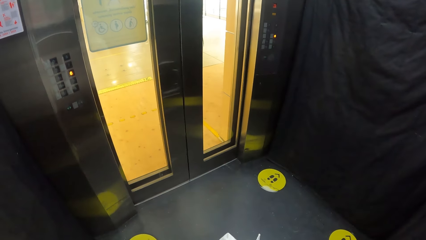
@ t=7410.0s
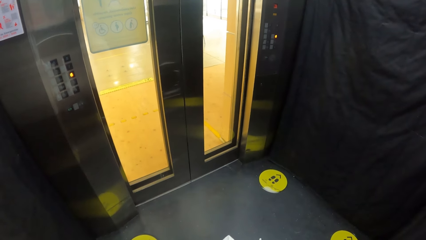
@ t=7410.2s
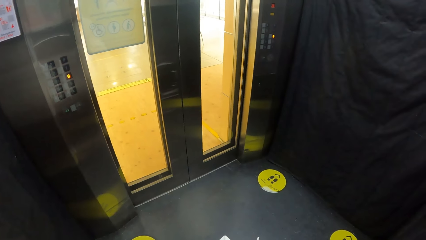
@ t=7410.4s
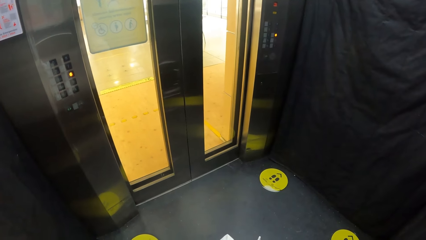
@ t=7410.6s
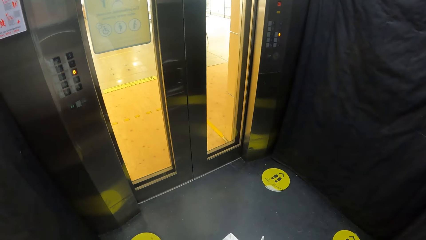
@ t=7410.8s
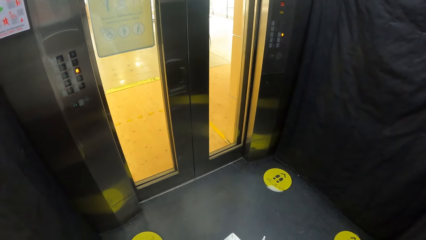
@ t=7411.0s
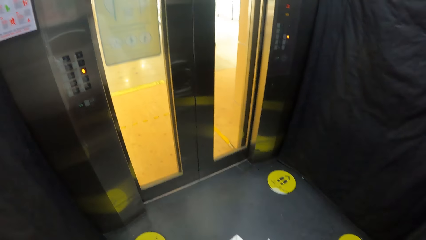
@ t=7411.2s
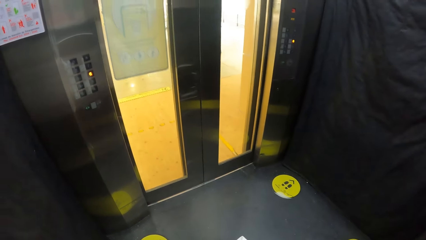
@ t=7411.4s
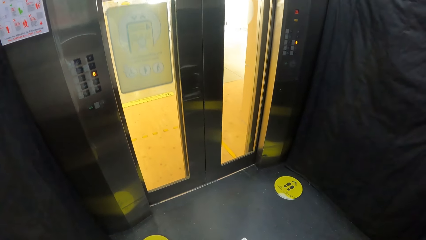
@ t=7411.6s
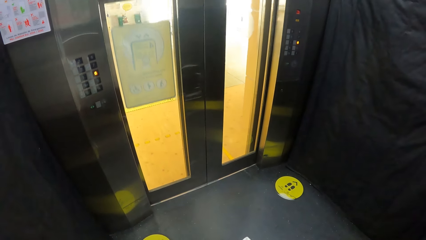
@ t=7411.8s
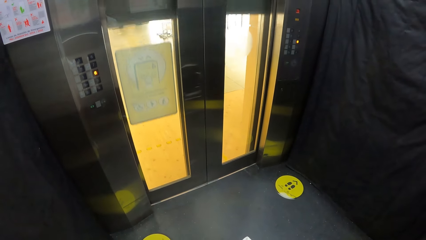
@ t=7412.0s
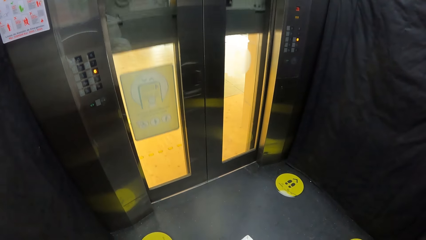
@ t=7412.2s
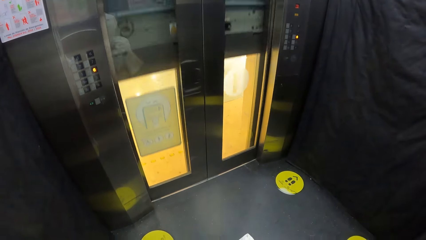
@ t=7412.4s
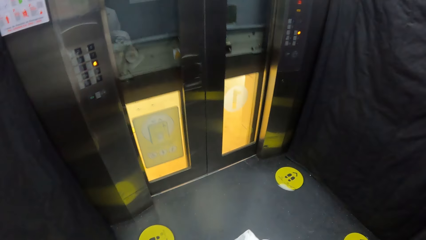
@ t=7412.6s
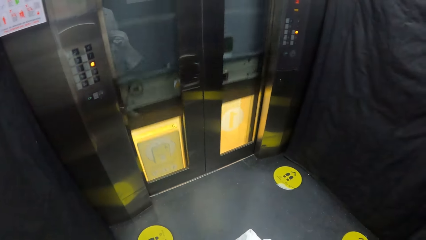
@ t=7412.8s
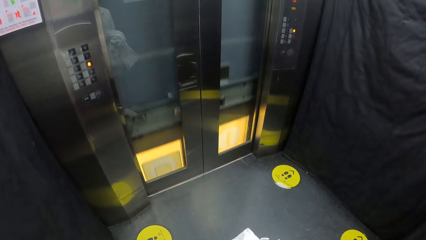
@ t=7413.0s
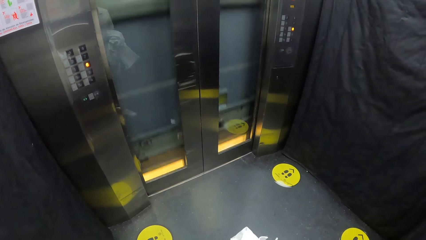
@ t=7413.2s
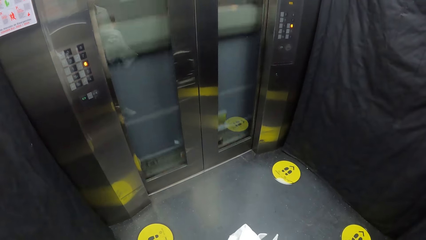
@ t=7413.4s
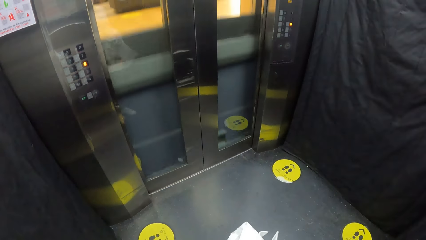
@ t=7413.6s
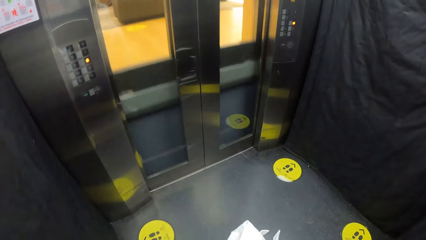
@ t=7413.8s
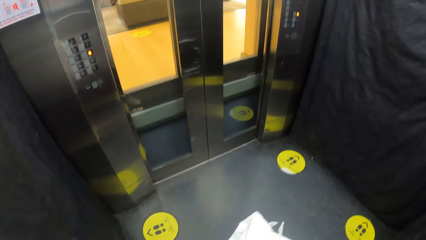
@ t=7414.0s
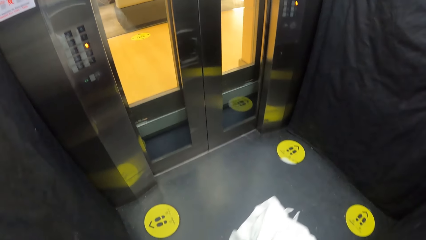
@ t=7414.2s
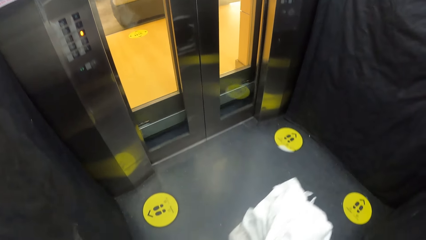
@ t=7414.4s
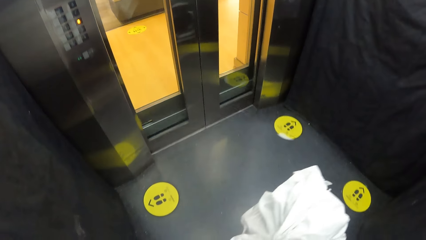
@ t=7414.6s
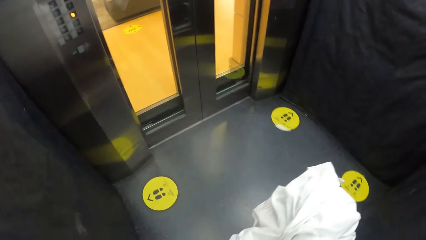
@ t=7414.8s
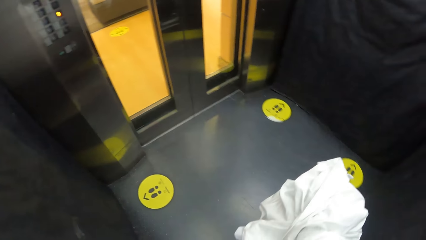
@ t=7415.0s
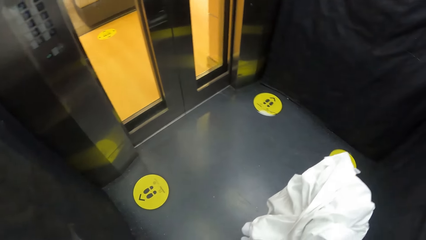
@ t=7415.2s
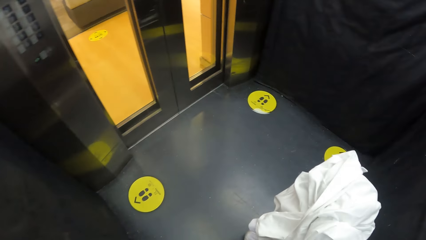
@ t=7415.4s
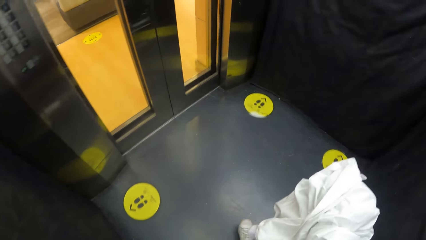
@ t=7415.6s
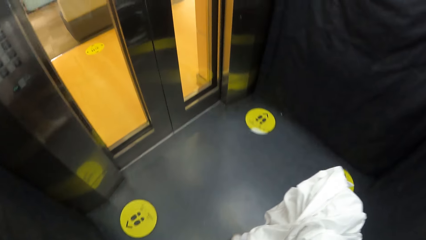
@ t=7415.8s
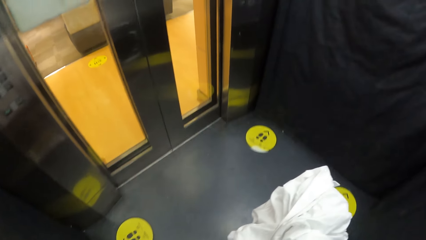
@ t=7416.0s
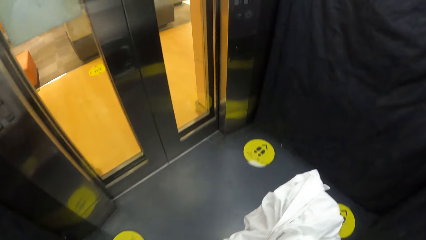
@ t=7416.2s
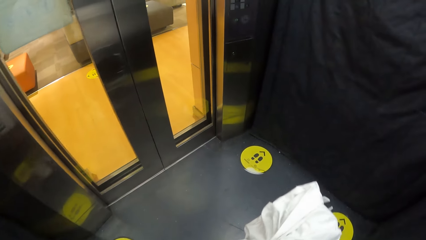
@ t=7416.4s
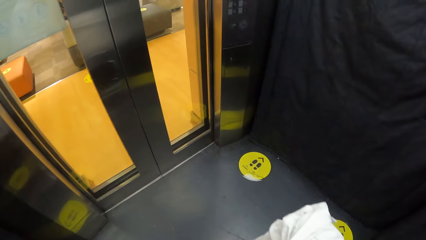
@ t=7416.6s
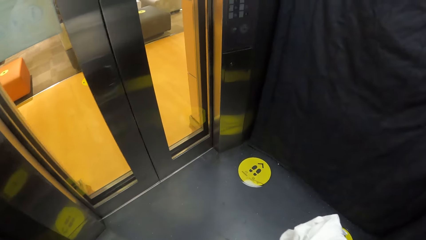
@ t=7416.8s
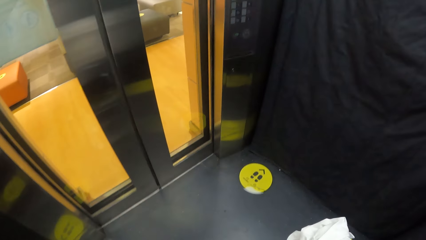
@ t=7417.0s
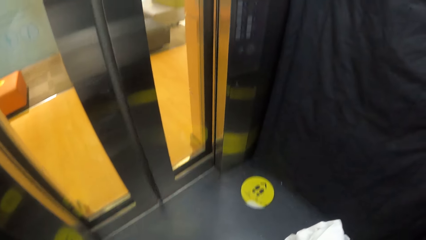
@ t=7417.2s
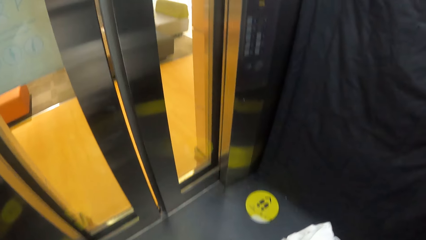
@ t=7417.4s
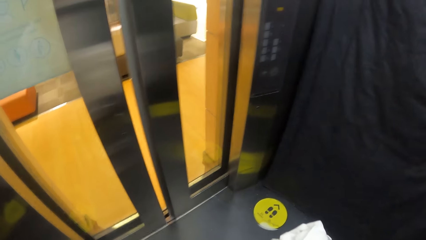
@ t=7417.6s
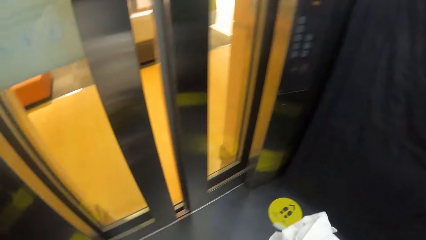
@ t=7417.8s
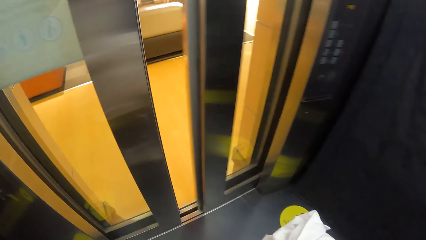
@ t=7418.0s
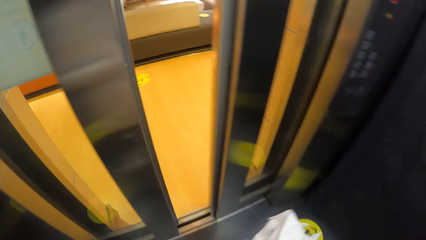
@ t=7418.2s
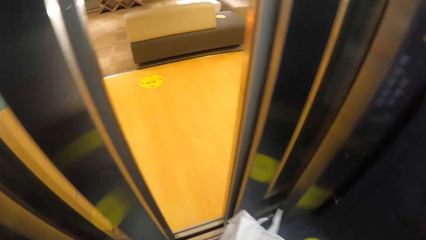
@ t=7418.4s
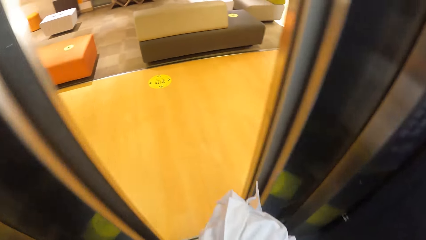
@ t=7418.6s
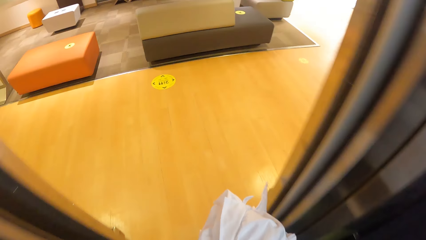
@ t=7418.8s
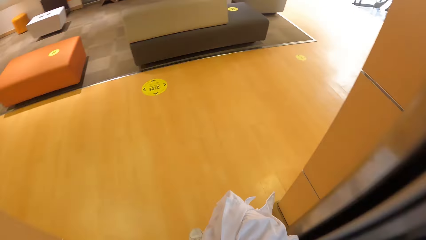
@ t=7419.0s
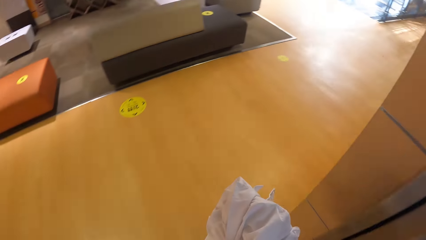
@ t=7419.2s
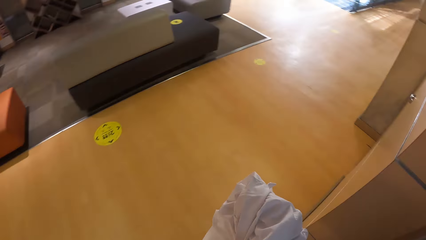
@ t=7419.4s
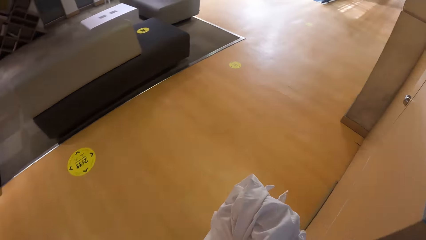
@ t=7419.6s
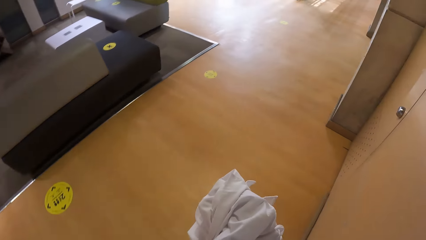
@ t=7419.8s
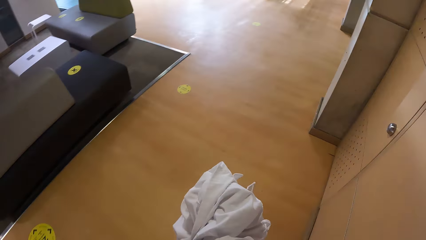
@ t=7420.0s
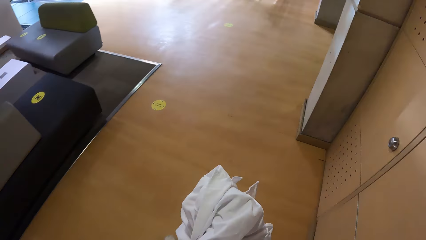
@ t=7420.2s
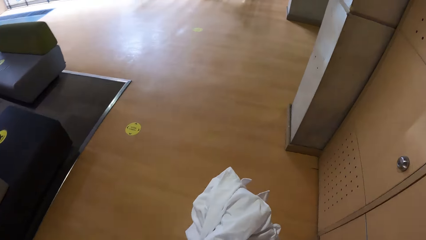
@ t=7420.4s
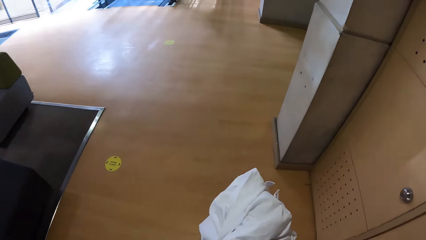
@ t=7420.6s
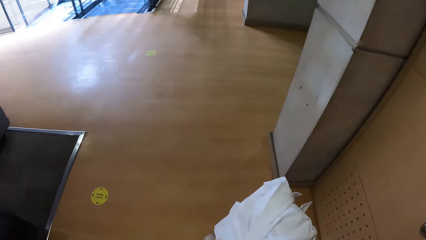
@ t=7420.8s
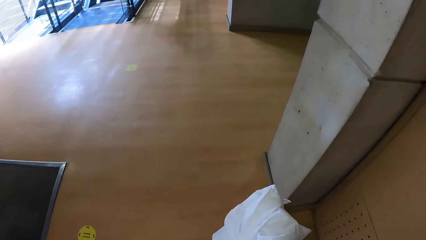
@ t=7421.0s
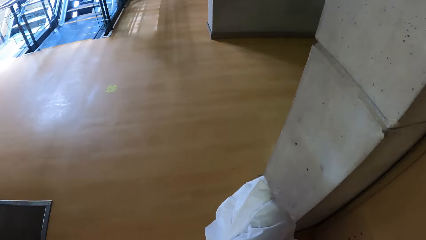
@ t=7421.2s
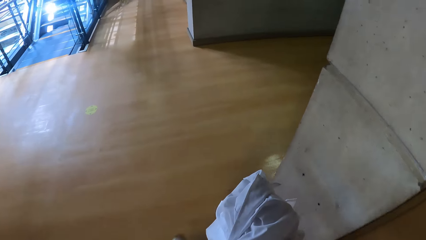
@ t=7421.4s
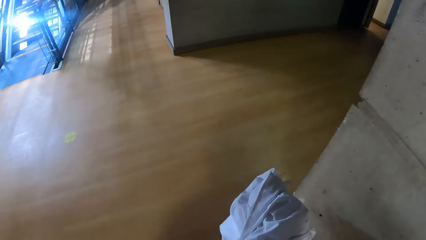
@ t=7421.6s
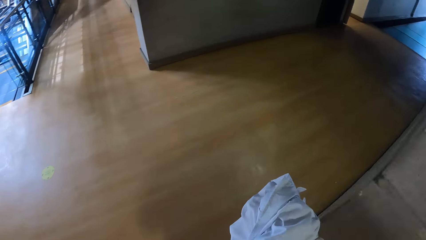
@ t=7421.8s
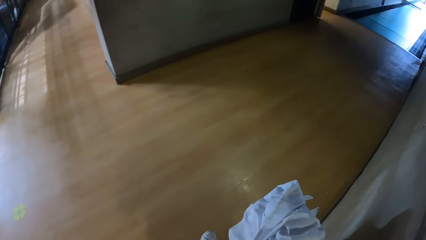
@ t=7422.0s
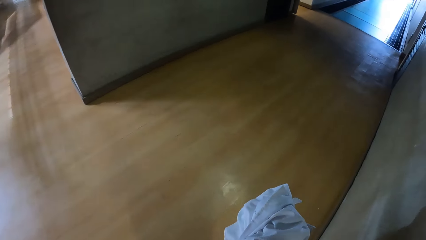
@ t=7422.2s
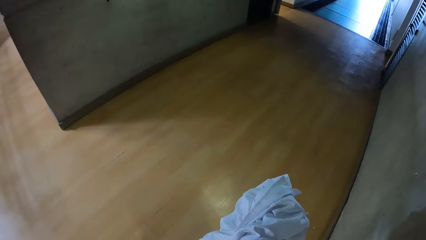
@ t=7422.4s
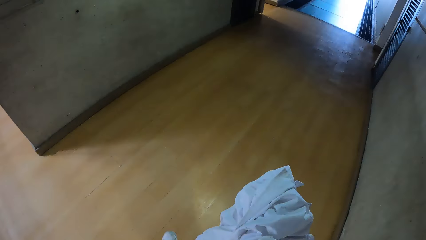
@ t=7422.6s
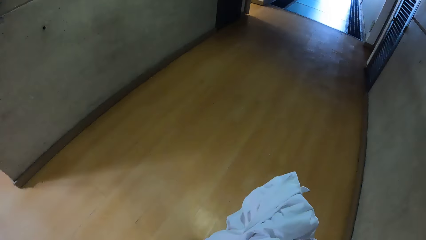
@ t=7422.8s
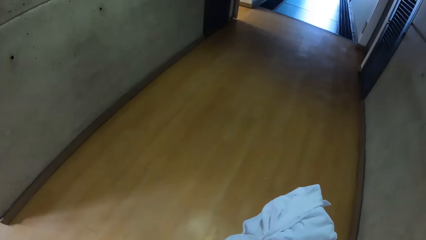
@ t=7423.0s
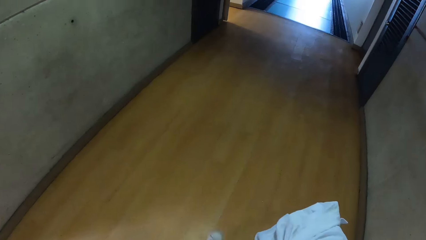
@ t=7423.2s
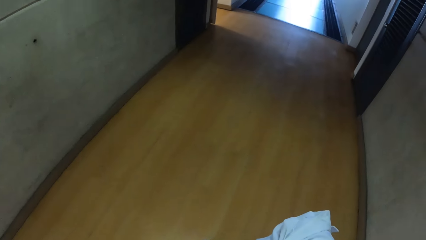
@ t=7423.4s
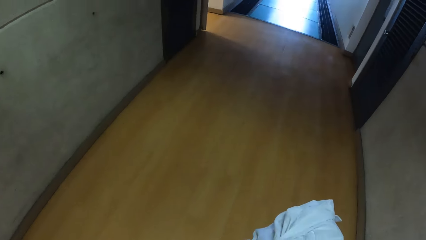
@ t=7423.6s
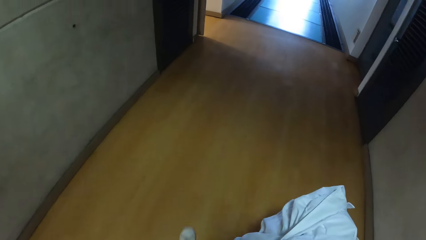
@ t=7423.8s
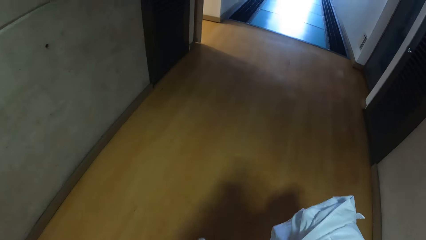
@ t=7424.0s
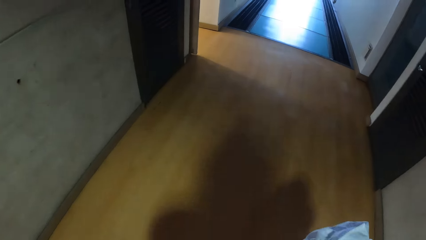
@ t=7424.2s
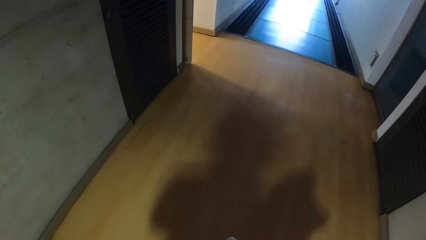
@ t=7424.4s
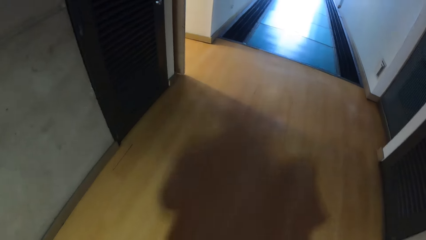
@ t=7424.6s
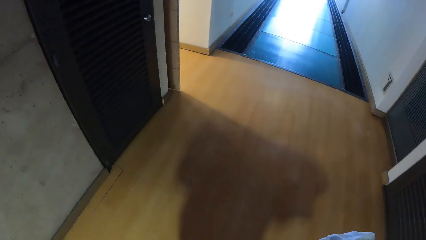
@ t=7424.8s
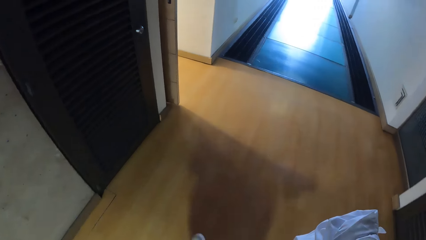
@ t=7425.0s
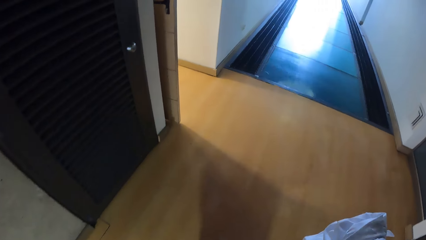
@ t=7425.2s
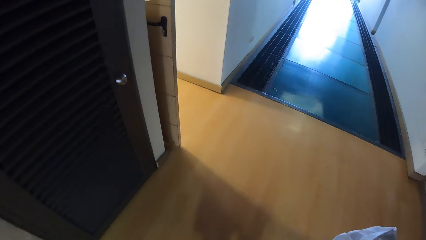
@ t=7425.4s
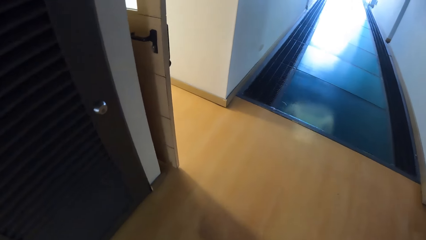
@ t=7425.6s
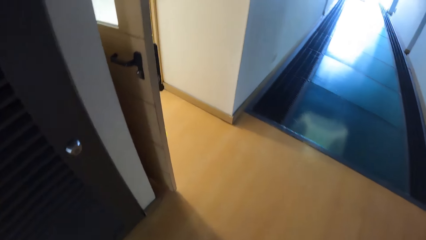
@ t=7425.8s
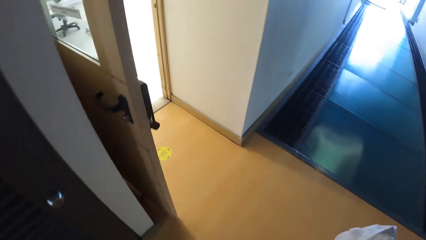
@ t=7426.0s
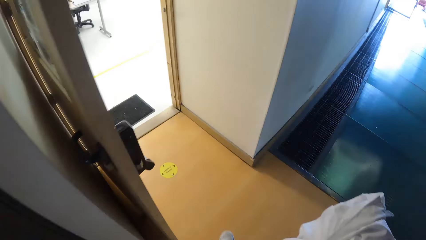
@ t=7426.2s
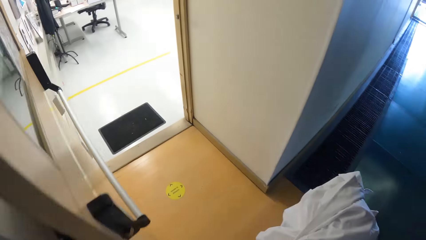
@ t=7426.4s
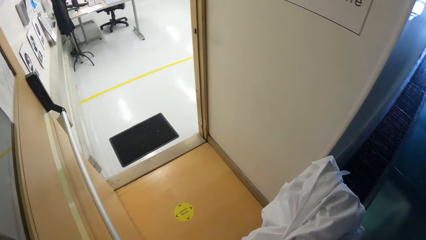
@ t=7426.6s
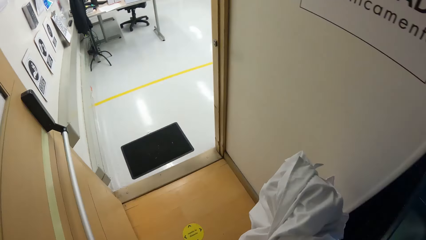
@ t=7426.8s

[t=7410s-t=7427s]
The camera wearer looks around the lift. They walk out of the elevator and walk down a passage.
